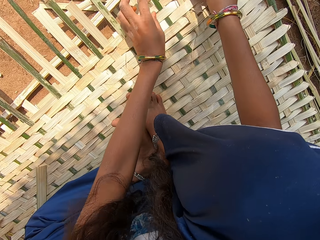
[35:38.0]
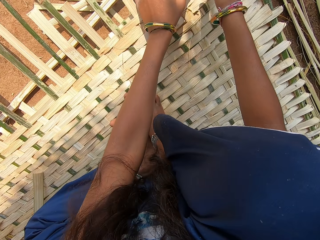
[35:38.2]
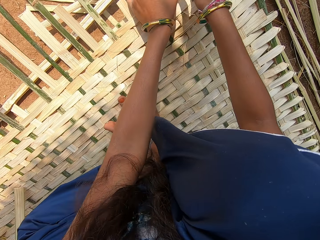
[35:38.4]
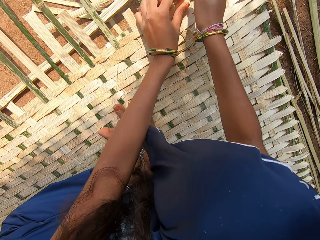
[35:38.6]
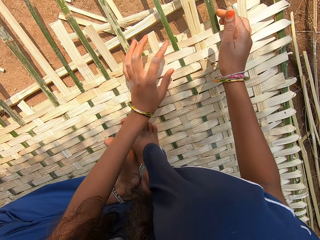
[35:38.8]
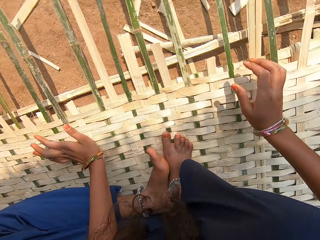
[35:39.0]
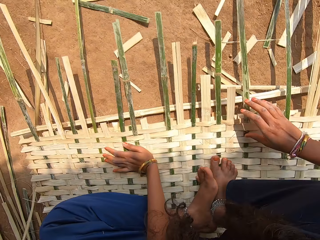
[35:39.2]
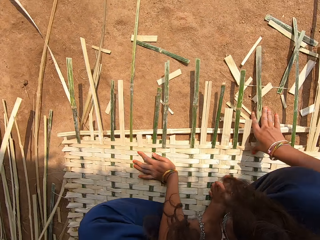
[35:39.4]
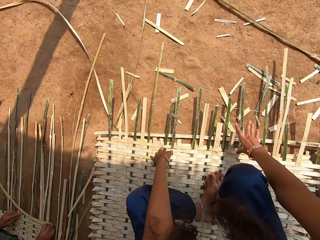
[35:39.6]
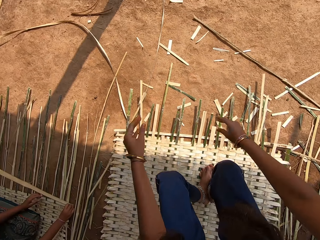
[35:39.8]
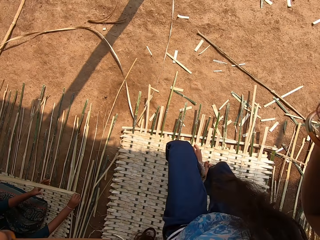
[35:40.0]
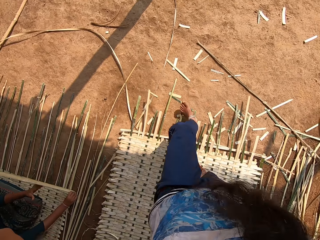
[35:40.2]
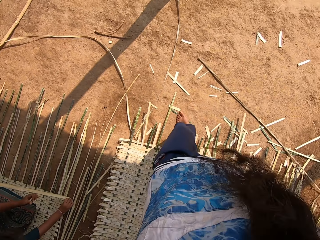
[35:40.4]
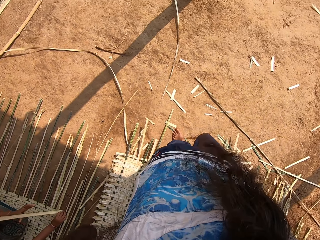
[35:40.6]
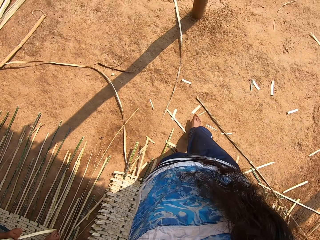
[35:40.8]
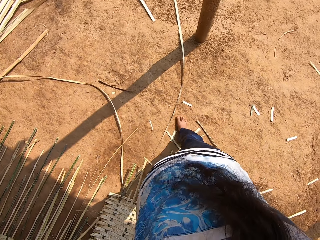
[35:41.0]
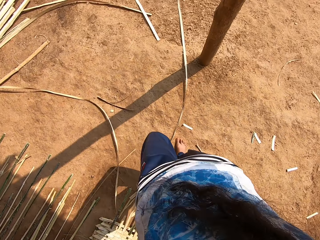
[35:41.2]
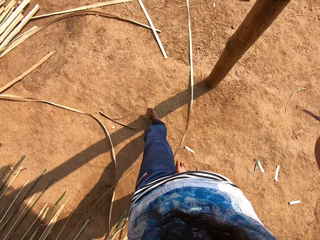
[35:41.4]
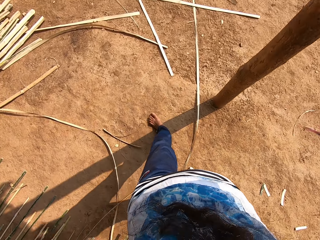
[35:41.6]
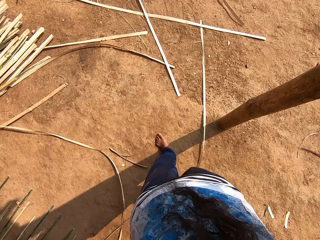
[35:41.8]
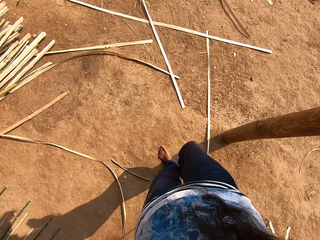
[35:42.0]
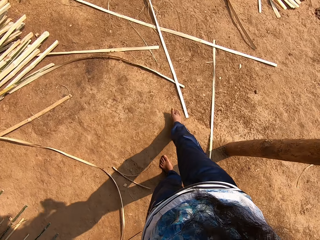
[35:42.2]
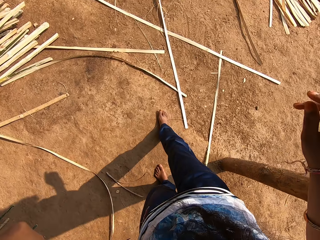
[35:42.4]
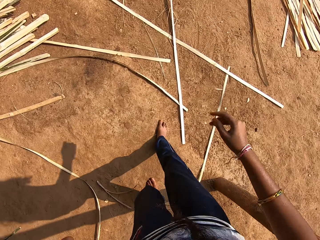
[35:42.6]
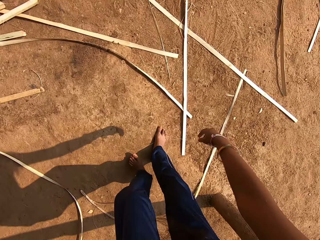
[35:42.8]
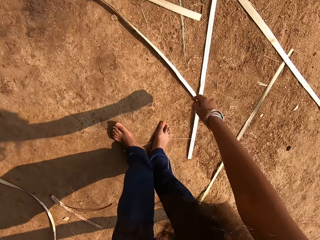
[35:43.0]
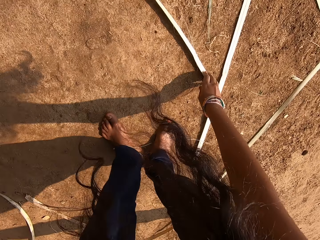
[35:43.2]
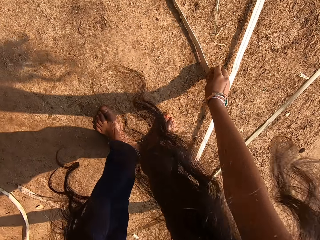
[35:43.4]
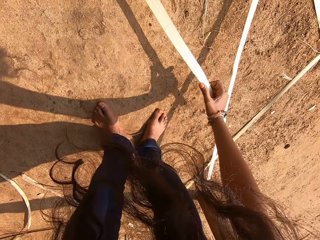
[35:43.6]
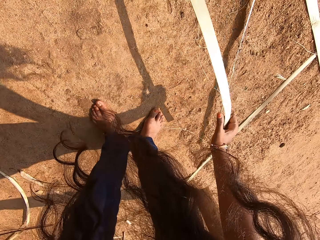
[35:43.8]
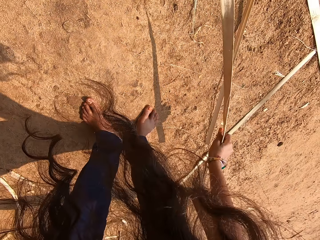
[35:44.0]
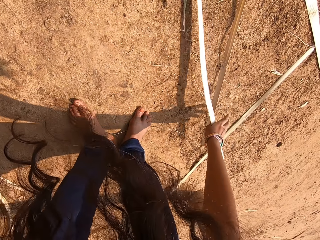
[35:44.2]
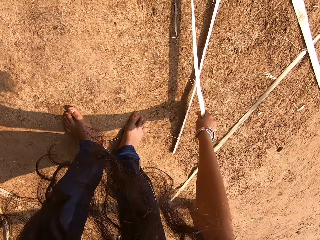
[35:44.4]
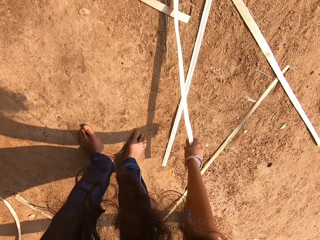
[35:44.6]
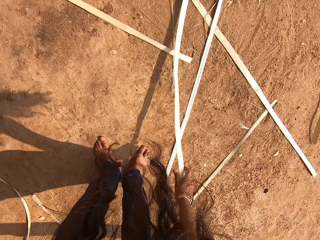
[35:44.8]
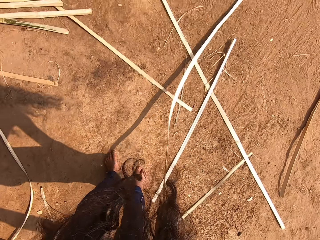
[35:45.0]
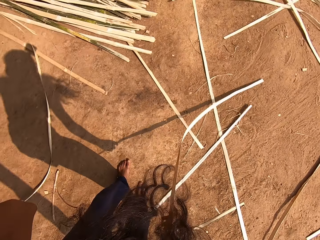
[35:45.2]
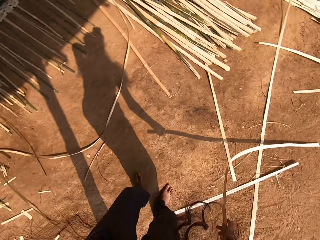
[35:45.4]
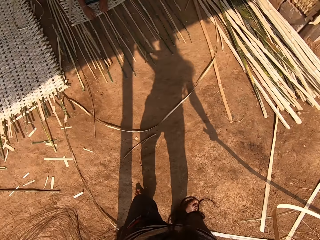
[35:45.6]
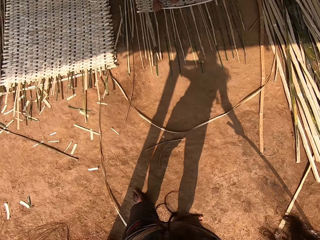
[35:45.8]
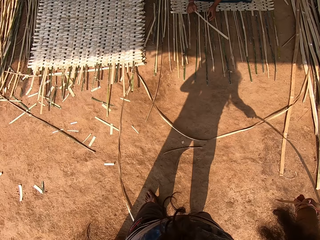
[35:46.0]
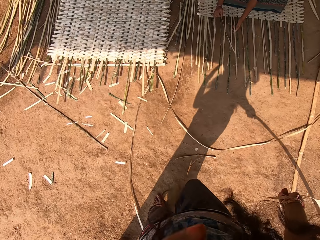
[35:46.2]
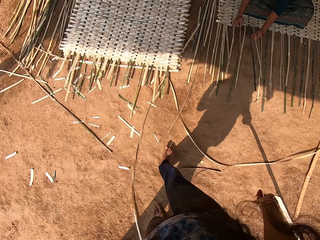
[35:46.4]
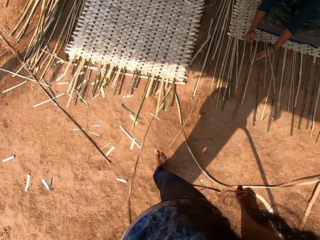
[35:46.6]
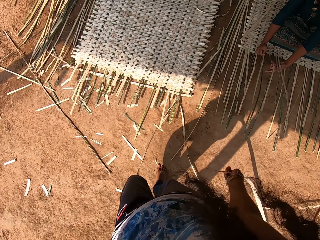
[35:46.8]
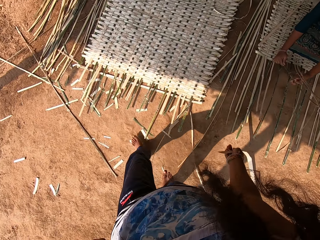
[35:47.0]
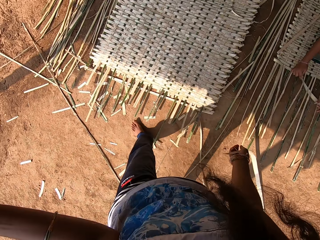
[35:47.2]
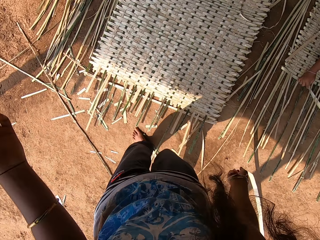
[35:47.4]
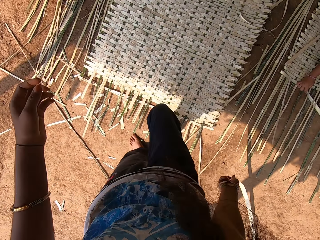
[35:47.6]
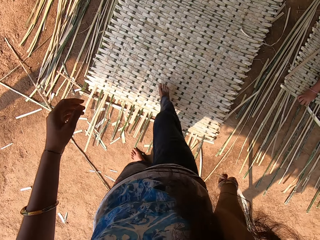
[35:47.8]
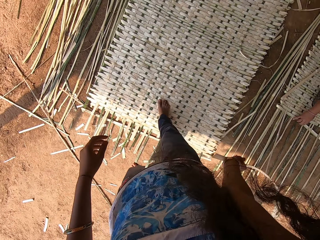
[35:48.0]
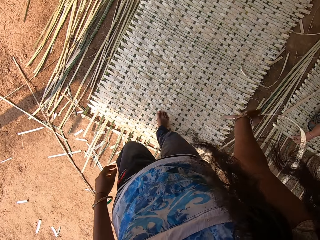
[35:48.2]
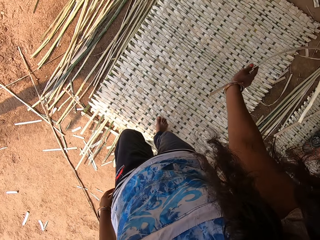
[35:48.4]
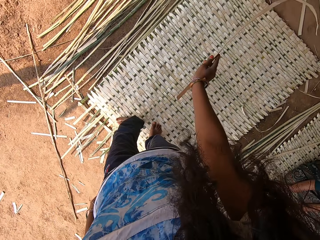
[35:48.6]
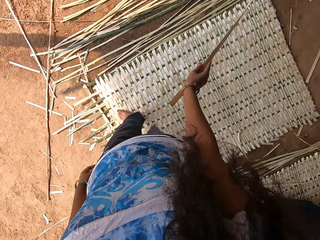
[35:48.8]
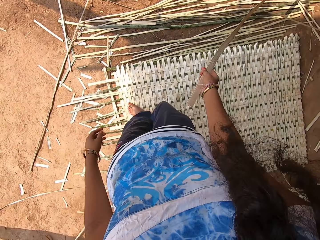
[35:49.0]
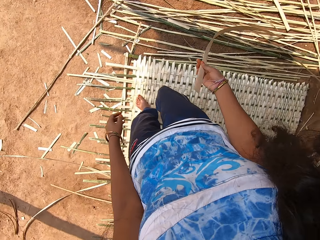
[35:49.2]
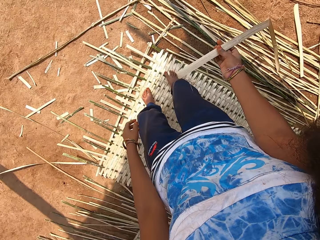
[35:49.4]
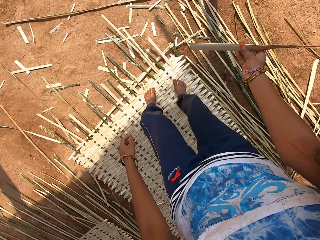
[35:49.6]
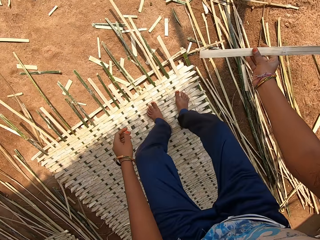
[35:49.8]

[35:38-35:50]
The camera wearer stands up, adjusts the camera and moves from the mat. They pick a reed piece from the ground. They move in the compound and move to the mat.

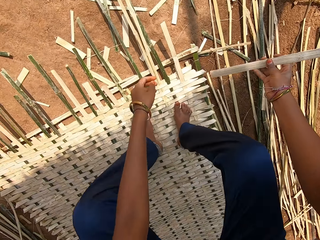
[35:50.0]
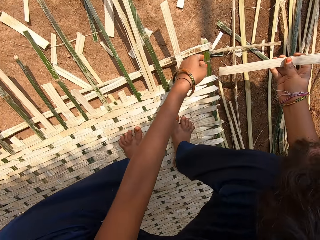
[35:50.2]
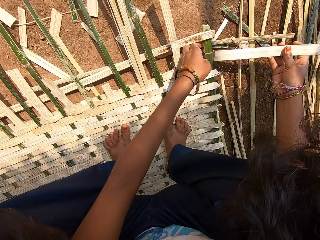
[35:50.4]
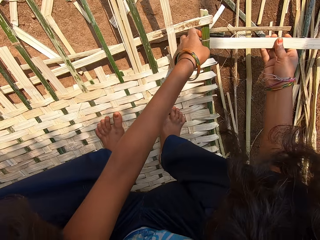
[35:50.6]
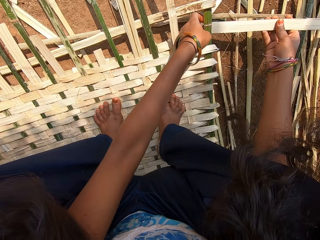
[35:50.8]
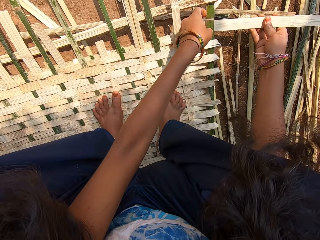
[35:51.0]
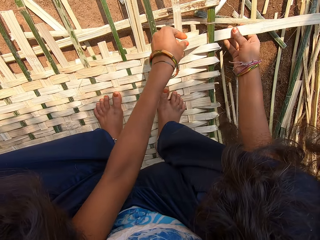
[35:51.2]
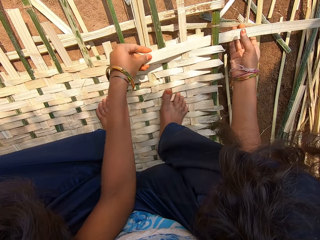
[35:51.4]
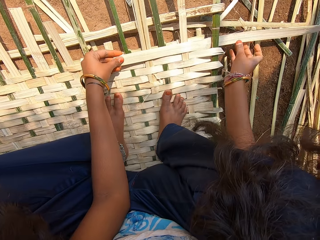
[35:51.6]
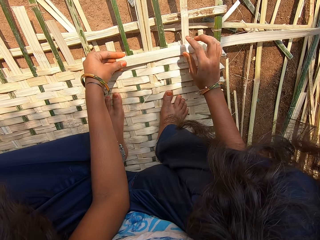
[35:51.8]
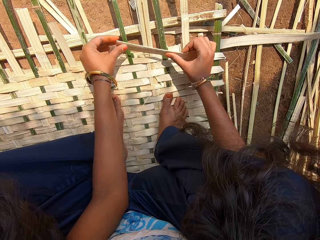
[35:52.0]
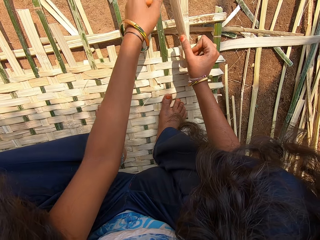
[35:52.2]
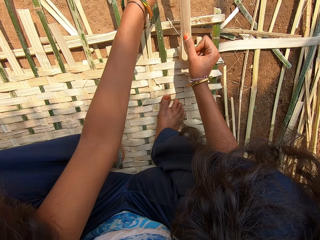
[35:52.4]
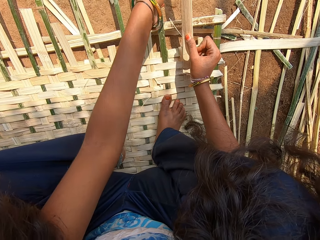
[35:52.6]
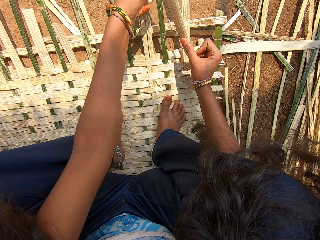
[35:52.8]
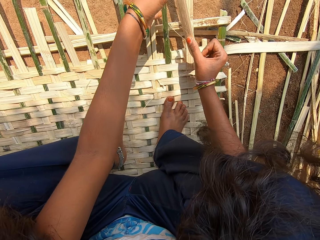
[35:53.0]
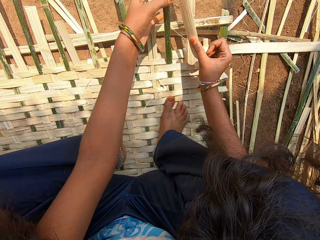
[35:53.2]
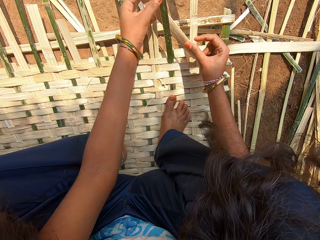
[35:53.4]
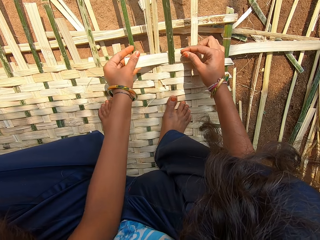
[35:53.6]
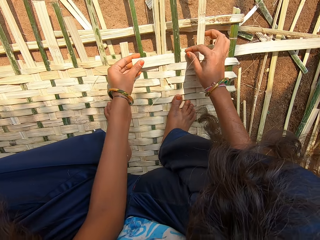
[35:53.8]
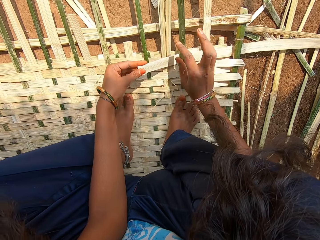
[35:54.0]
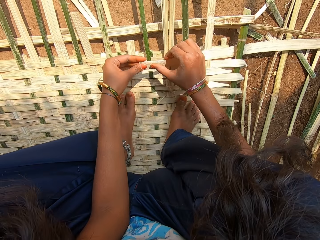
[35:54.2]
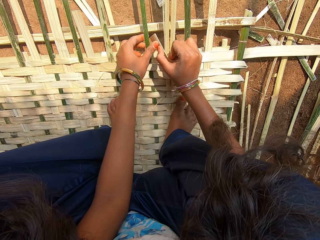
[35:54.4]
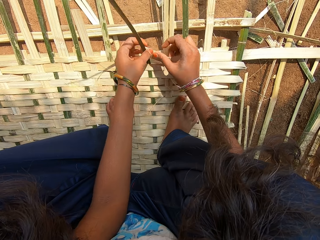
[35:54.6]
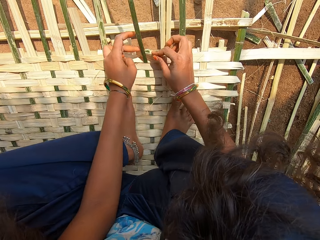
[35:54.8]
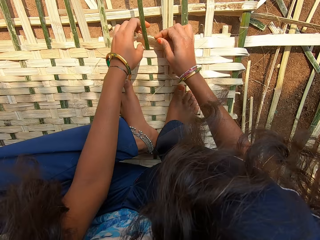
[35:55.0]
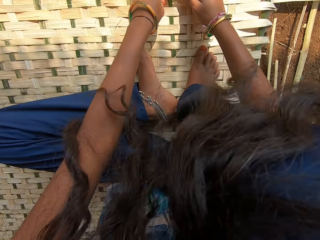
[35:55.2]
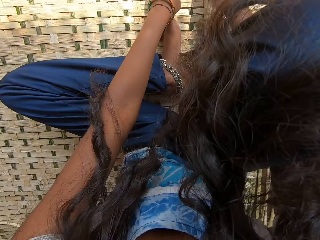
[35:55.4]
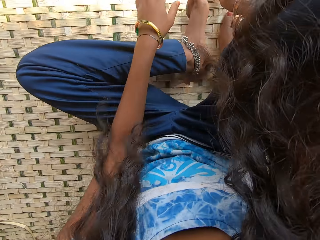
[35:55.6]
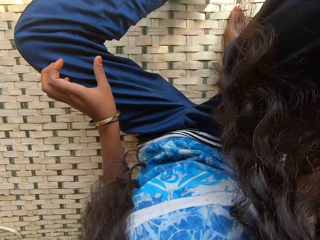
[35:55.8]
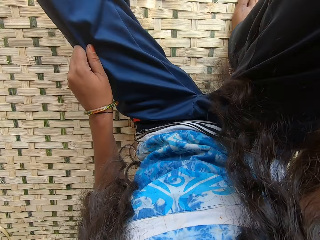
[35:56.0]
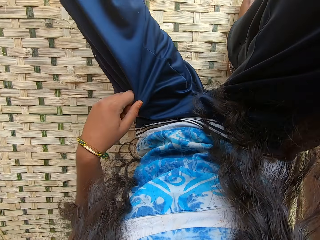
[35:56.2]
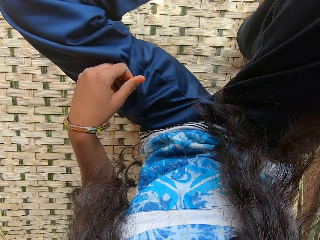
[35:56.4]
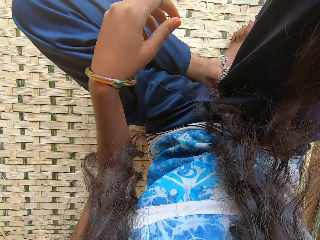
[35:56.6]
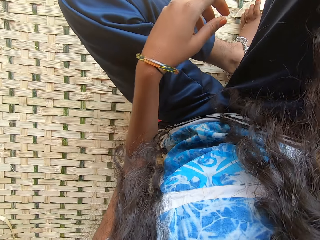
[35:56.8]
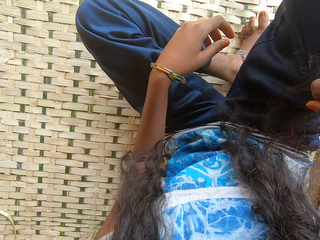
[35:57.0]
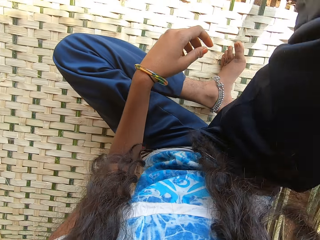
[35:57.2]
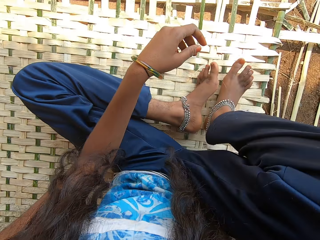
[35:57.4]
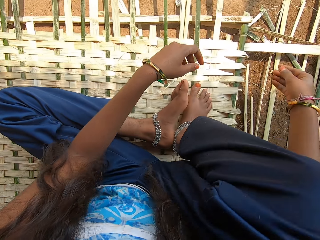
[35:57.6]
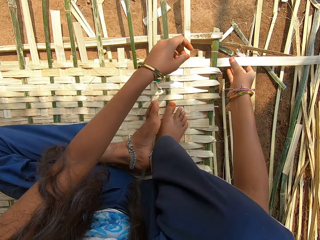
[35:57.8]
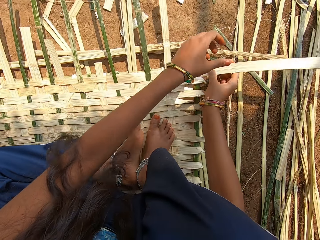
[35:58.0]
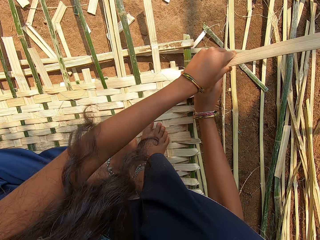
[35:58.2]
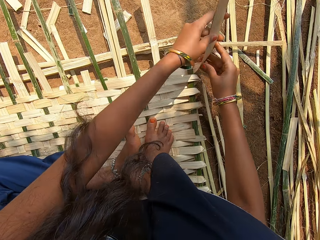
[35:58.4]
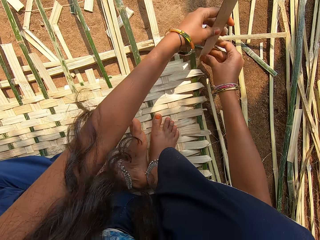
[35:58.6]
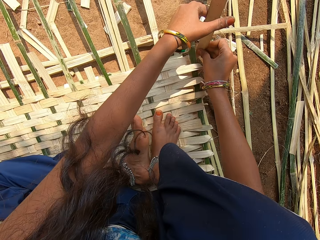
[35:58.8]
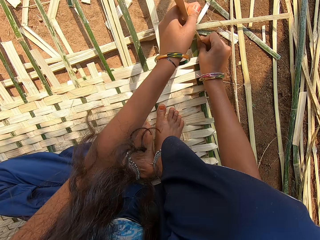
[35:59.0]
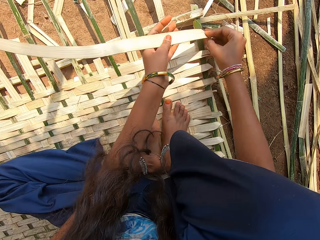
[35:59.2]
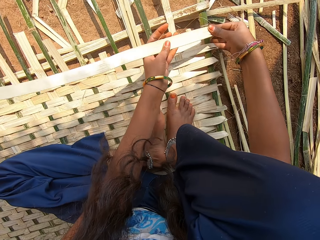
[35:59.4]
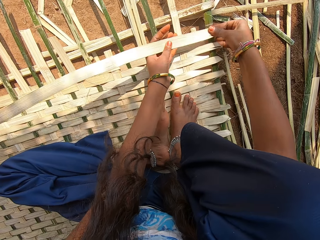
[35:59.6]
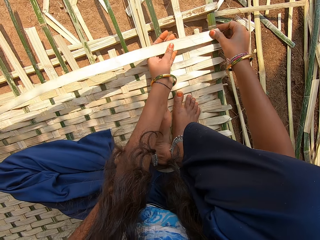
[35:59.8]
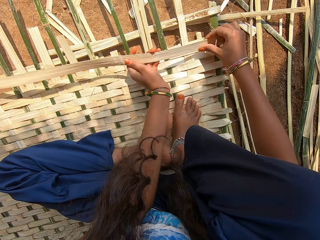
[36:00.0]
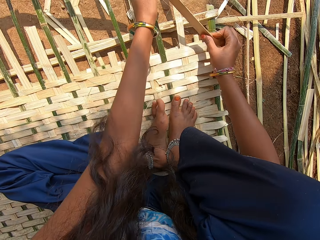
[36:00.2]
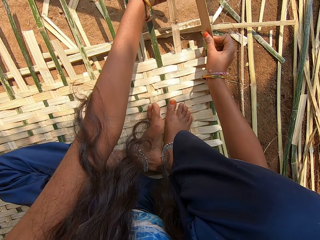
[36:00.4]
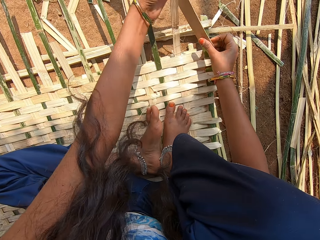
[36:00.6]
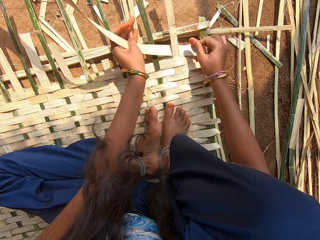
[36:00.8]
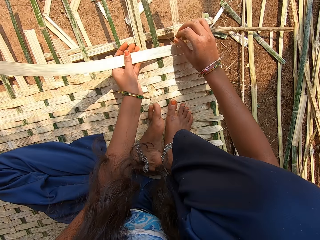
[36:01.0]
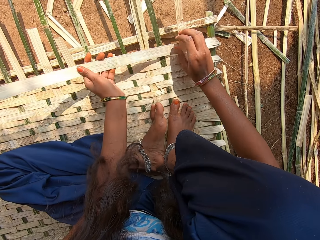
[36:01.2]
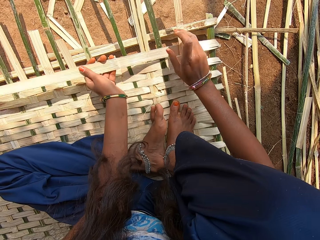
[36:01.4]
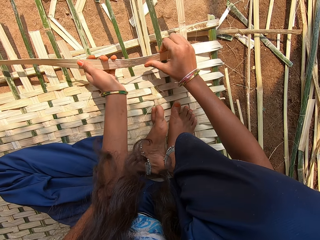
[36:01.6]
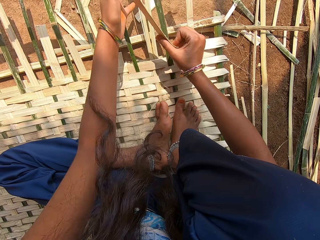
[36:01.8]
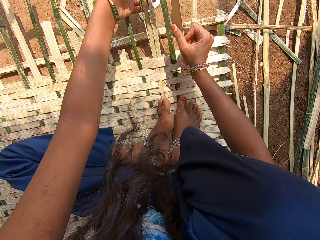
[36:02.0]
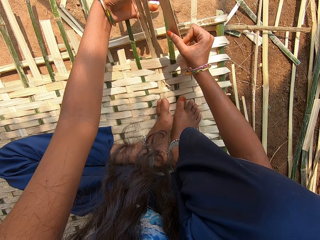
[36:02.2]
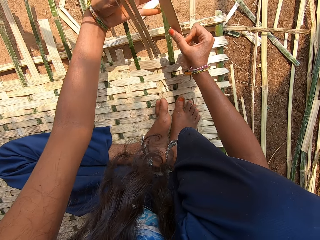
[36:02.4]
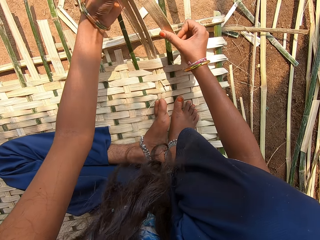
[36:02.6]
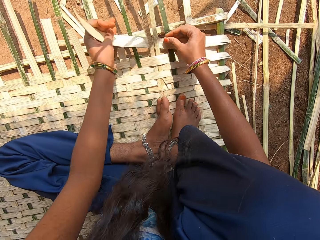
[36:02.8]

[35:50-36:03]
The camera wearer sits on the mat. She weaves a mat with a reed. She moves her leg. She pulls the trouser. She weaves the mat with the reed.
